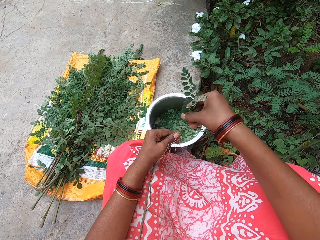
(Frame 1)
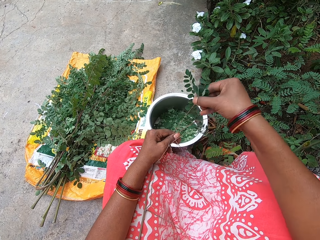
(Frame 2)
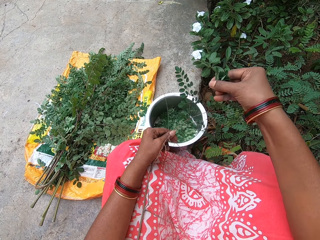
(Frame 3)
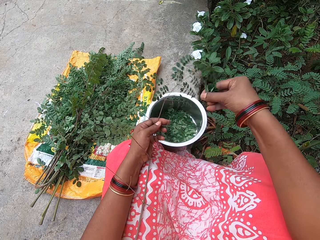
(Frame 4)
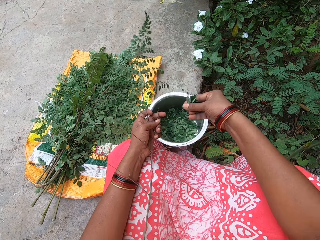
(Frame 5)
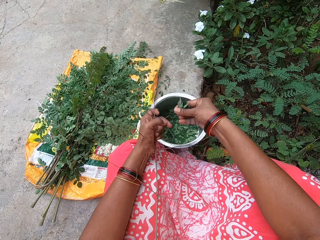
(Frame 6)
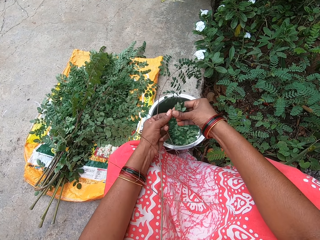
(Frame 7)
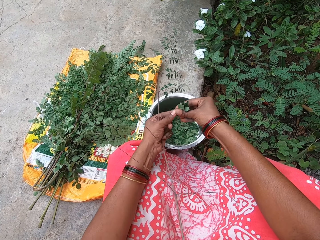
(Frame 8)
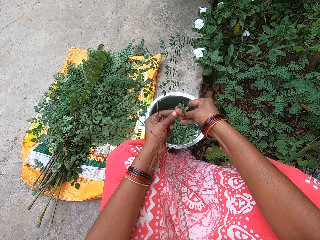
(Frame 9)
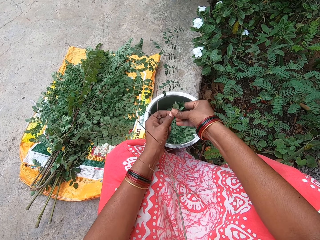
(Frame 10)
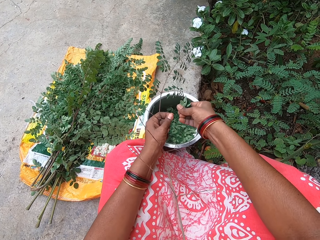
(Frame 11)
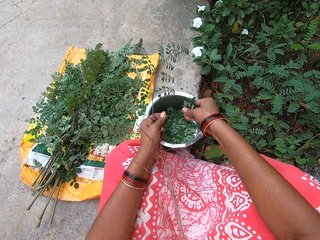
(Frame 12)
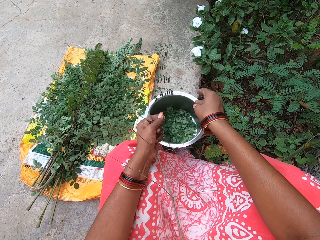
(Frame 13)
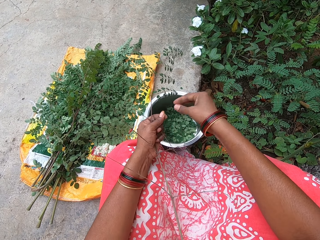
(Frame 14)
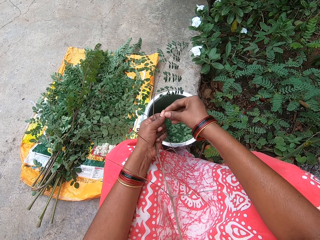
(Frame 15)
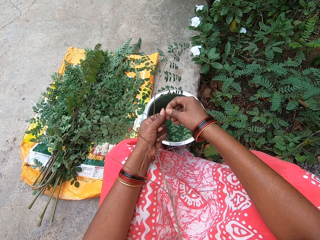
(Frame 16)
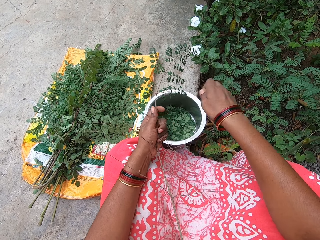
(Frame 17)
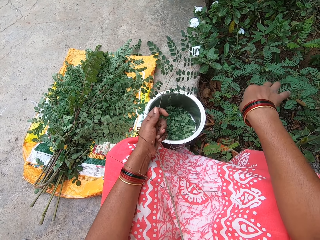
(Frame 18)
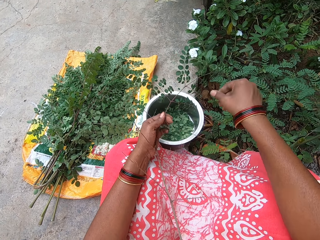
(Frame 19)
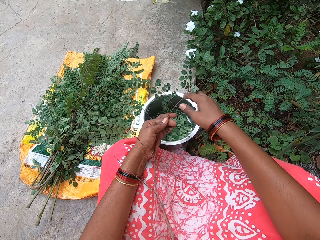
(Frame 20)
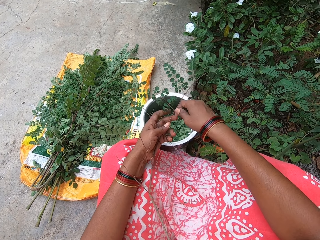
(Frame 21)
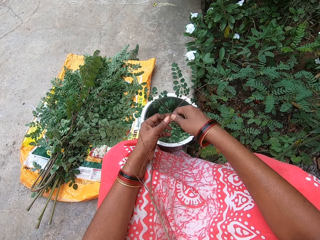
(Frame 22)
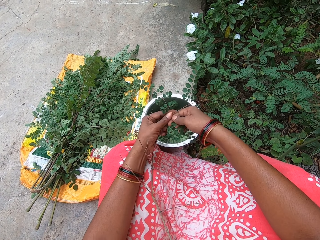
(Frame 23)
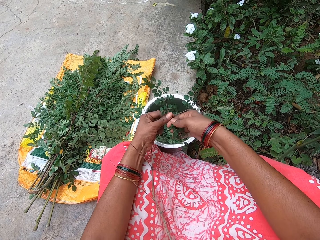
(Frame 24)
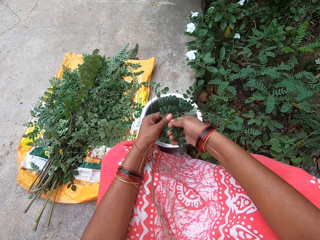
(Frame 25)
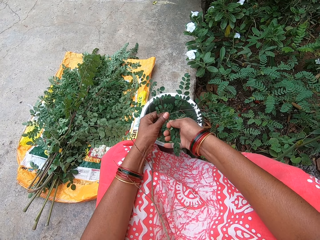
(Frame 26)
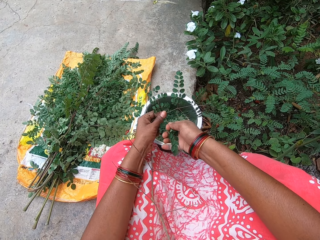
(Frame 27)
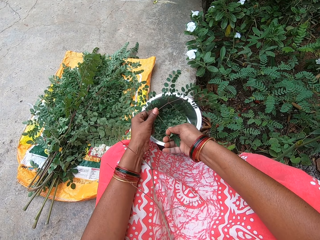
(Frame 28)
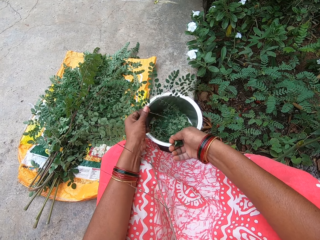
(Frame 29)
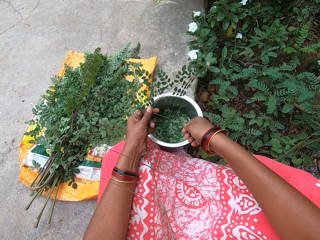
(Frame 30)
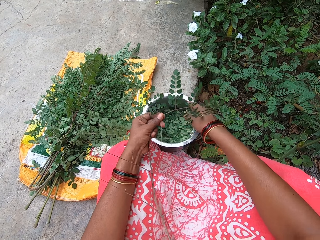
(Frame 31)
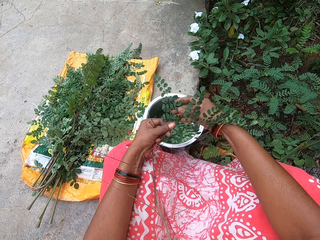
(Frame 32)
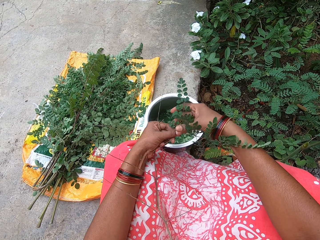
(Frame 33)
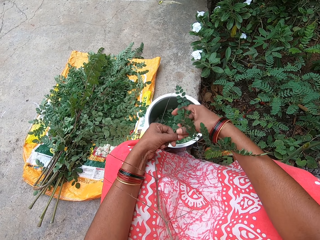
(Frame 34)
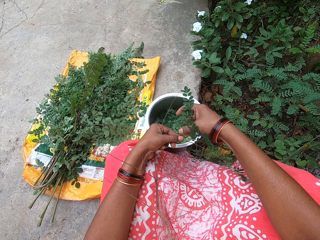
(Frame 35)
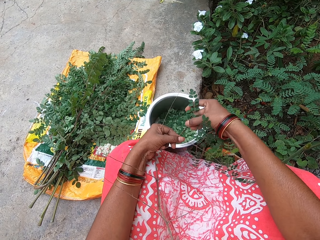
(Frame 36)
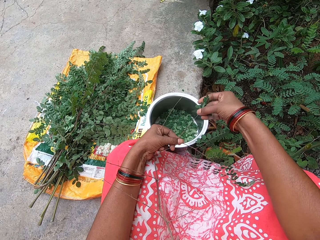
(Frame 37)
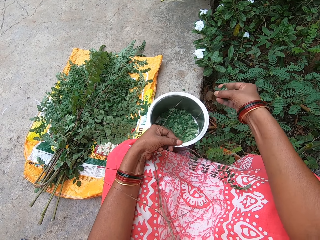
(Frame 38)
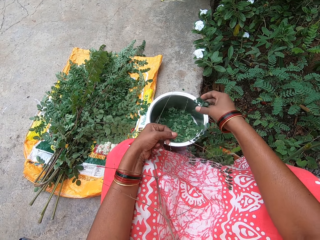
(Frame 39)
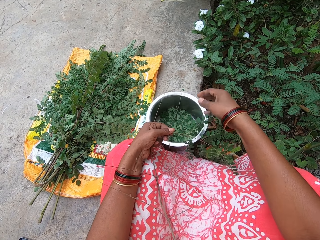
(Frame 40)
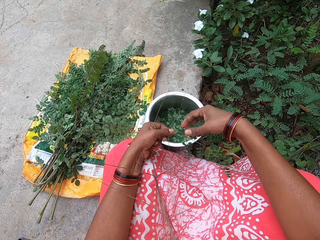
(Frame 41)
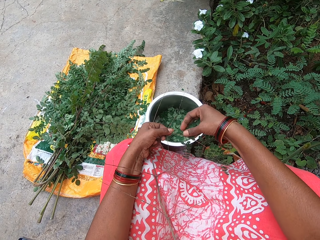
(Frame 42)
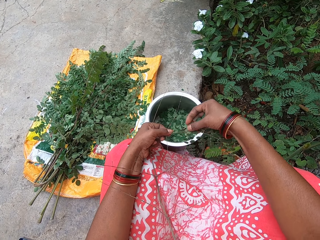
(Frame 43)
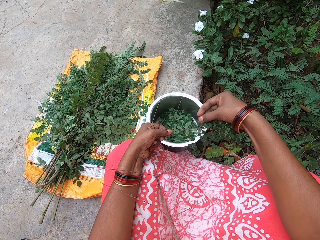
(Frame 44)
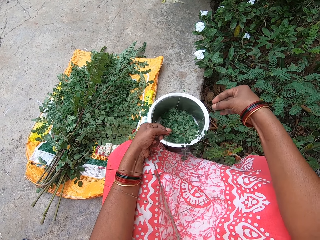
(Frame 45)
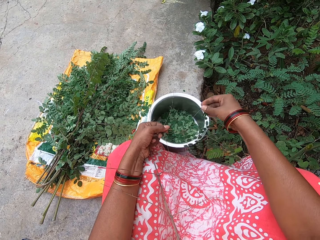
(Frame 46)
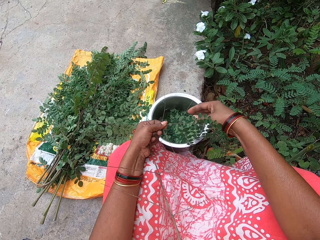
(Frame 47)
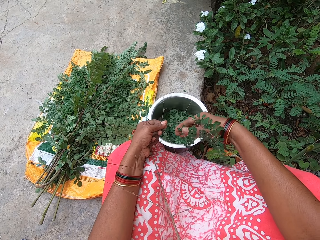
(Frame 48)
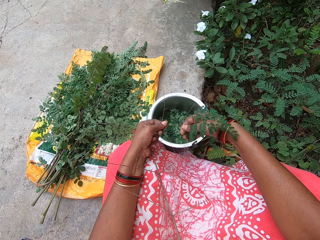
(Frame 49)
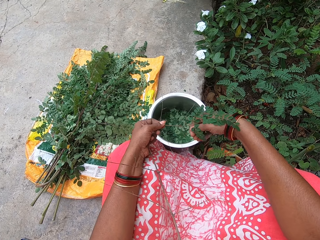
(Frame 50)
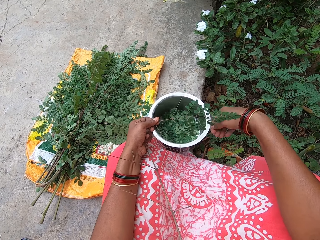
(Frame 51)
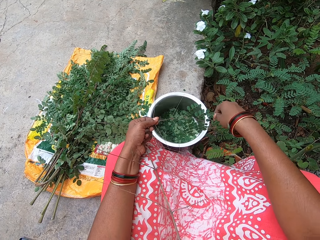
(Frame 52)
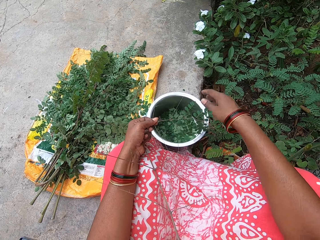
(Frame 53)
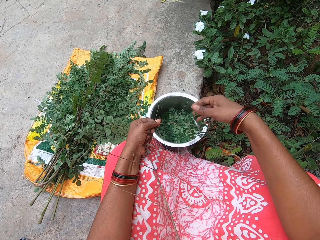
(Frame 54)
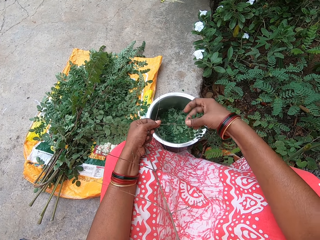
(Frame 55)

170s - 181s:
The camera wearer removes a stem from the leaves in her right hand with her left hand. She puts the leaves in her right hand in the bowl on the ground. She passes the stem from her left hand to her right hand. She throws the stem on the ground with her right hand. She plucks the leaves from the plant stem in her left hand with her right hand. She puts the leaves in her right hand in the bowl on the ground. She plucks the leaves from the plant stem in her left hand with her right hand. She puts the leaves in her right hand in the bowl on the ground. She plucks the leaves from the plant stem in her left hand with her right hand. She puts the leaves in her right hand in the bowl on the ground. She plucks the leaves from the plant stem in her left hand with her right hand. She puts the leaves in her right hand in the bowl on the ground.

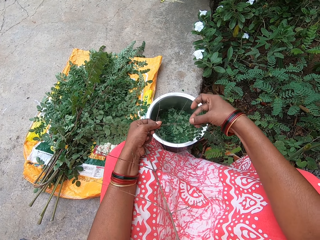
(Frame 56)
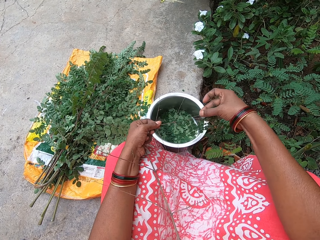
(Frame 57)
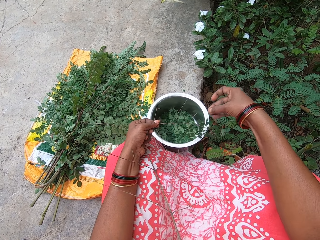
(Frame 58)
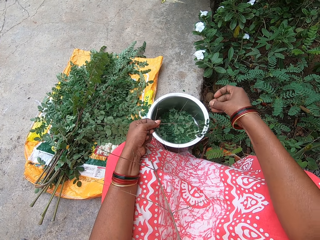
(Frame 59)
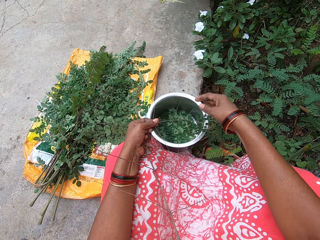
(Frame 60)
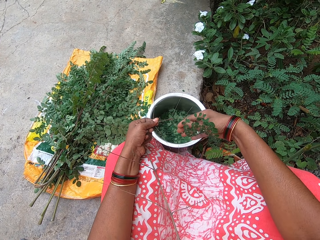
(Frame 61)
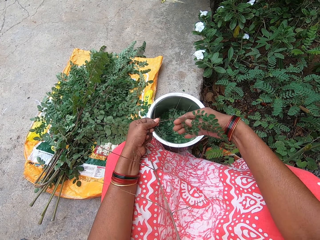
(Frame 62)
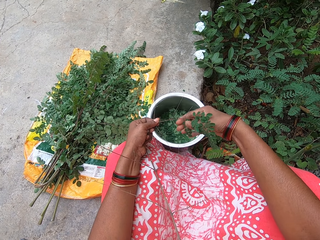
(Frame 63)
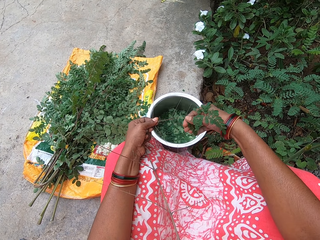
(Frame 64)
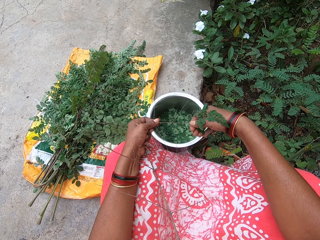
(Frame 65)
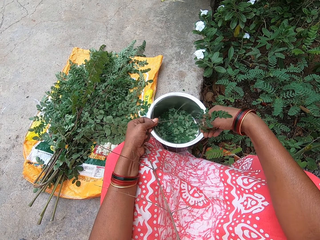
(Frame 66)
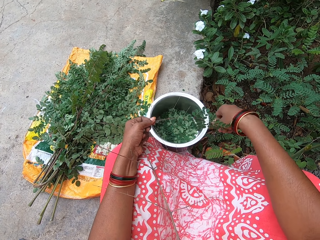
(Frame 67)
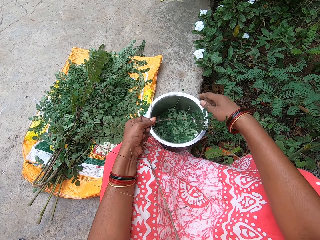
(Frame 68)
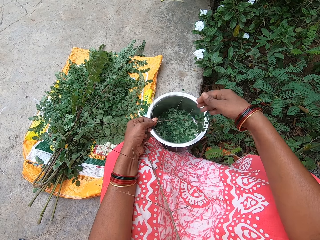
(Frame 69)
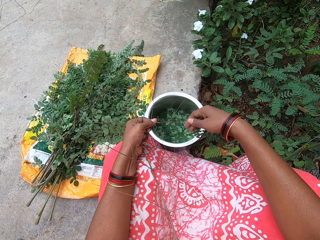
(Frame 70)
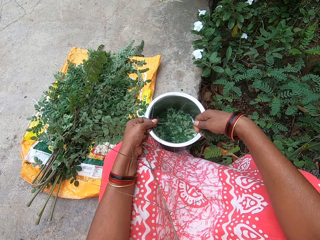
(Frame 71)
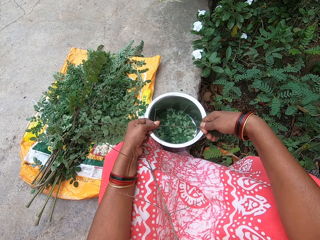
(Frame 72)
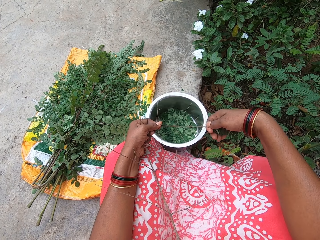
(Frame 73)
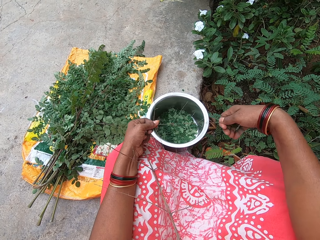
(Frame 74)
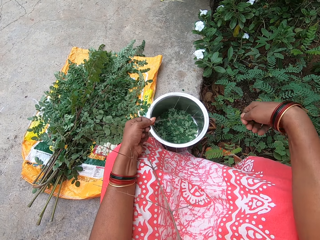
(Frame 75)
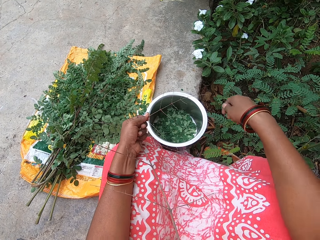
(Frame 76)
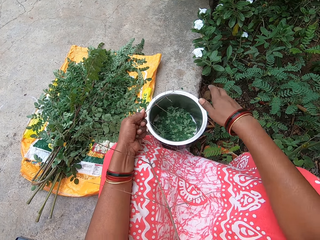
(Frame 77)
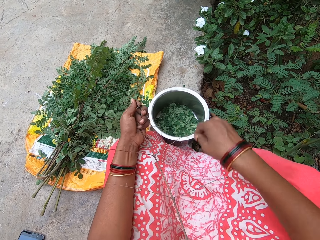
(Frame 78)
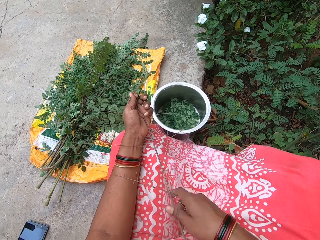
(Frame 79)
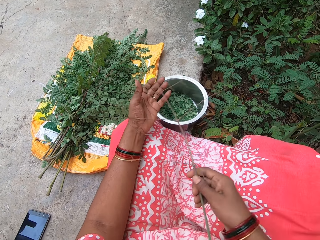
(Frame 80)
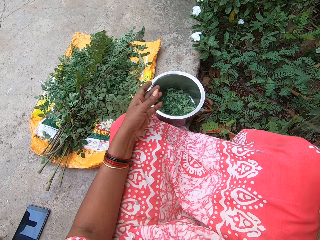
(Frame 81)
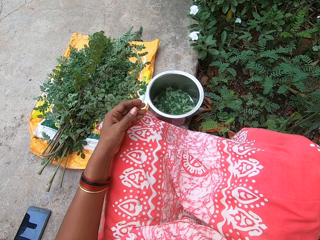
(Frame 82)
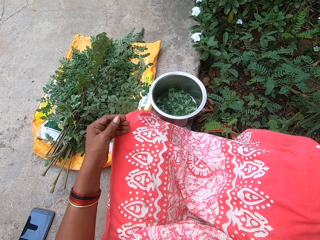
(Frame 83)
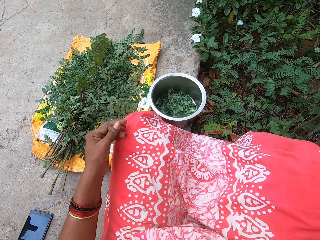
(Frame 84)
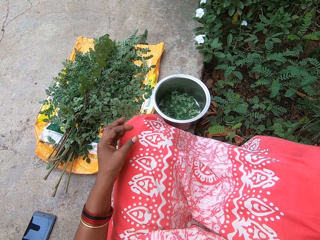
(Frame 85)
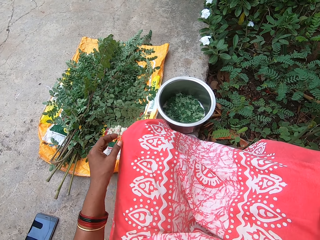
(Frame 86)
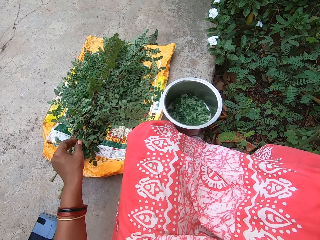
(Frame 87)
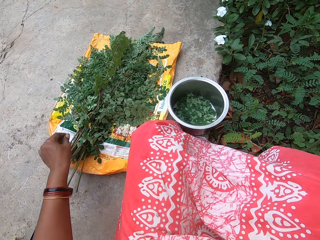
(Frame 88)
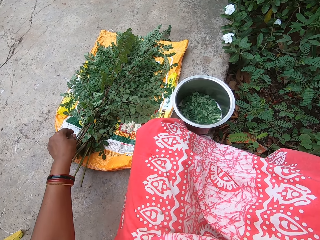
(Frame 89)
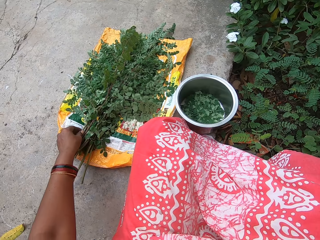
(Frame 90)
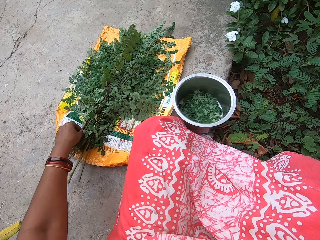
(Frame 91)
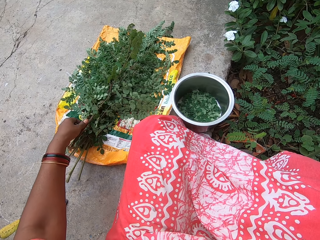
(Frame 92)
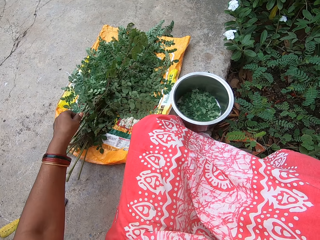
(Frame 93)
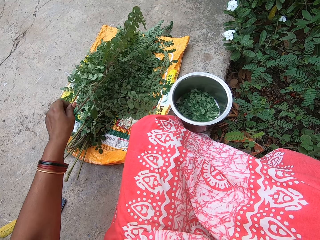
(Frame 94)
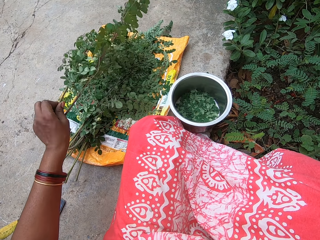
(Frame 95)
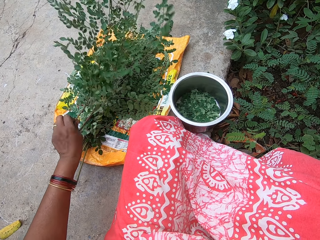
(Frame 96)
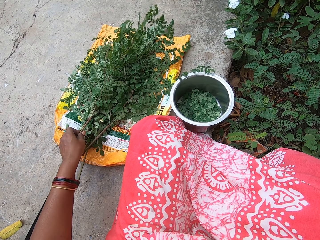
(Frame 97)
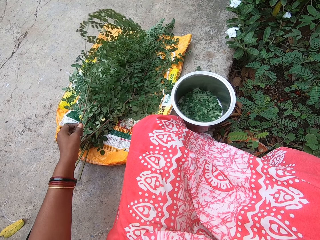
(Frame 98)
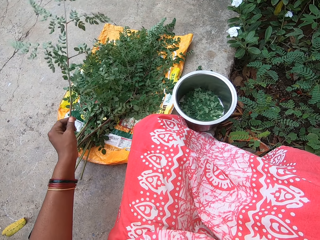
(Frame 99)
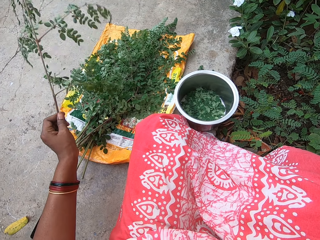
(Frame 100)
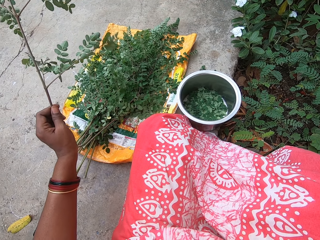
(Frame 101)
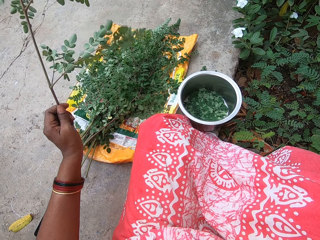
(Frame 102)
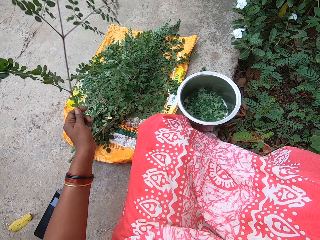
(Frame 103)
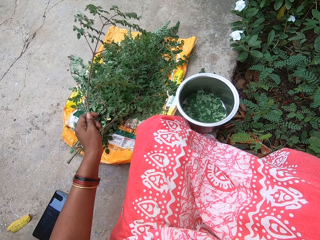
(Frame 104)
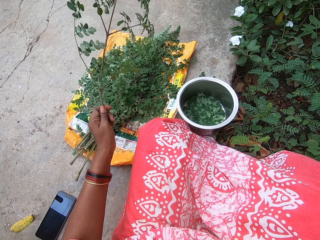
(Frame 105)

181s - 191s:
The camera wearer plucks the leaves from the plant stem in her left hand with her right hand. She puts the leaves in her right hand in the bowl on the ground. She plucks the leaves from the plant stem in her left hand with her right hand. She puts the leaves in her right hand in the bowl on the ground. She plucks the leaves from the plant stem in her left hand with her right hand. She puts the leaves in her right hand in the bowl on the ground. She passes the plant stem from her left hand to her right hand. She throws the plant stem on the ground with her right hand. She picks a plant stem from the ground with her left hand.
